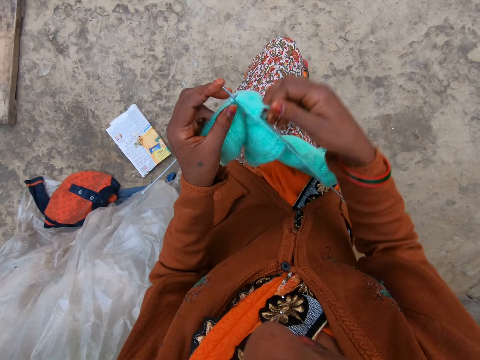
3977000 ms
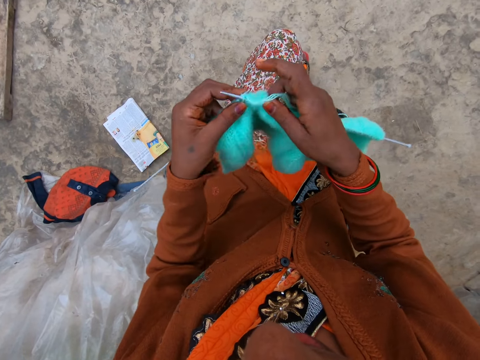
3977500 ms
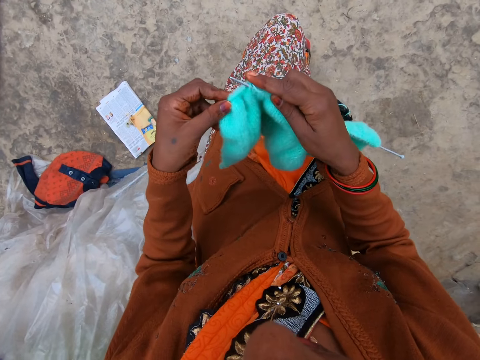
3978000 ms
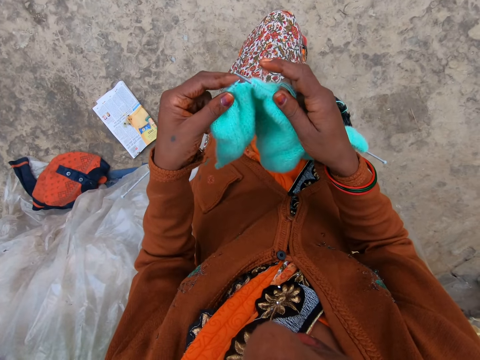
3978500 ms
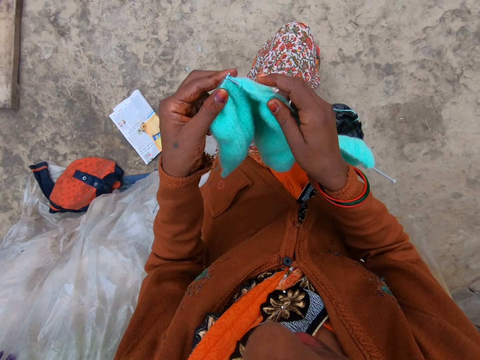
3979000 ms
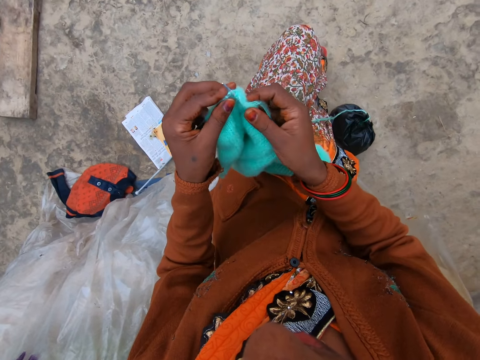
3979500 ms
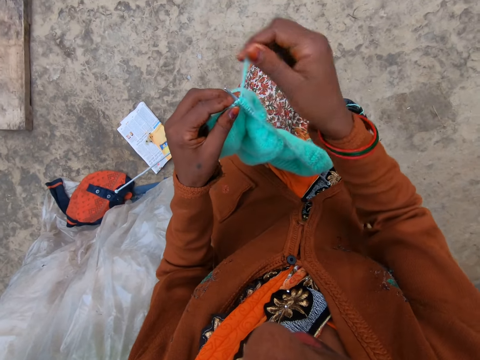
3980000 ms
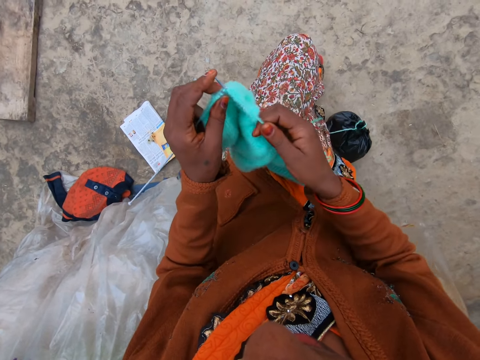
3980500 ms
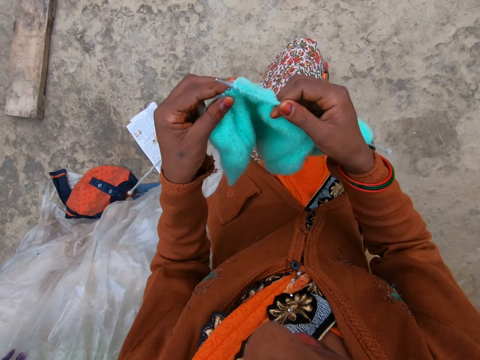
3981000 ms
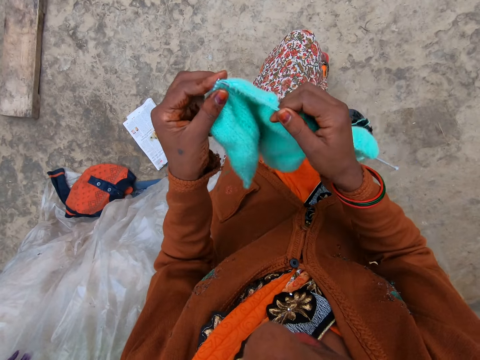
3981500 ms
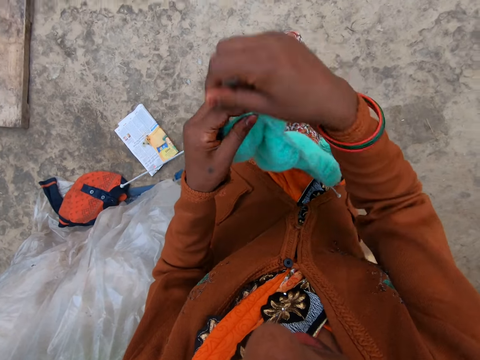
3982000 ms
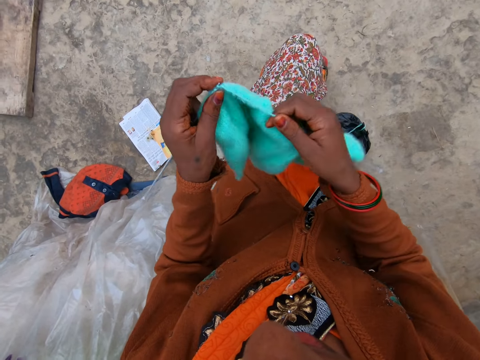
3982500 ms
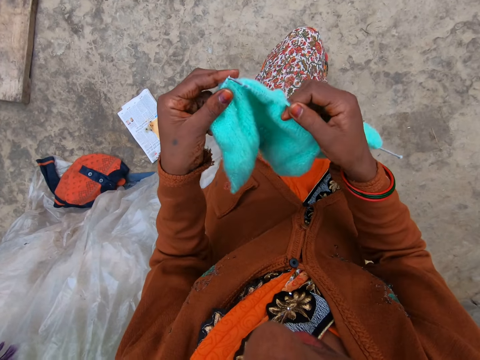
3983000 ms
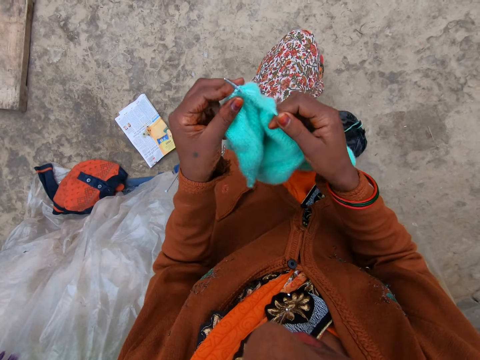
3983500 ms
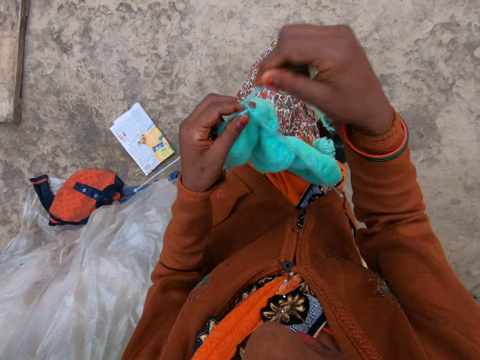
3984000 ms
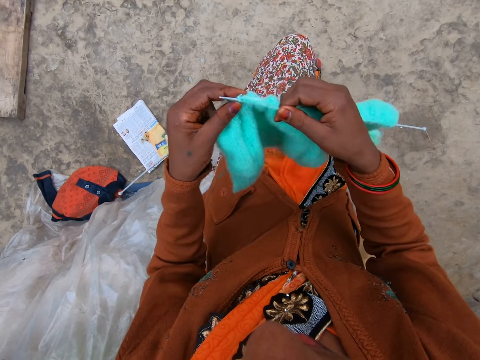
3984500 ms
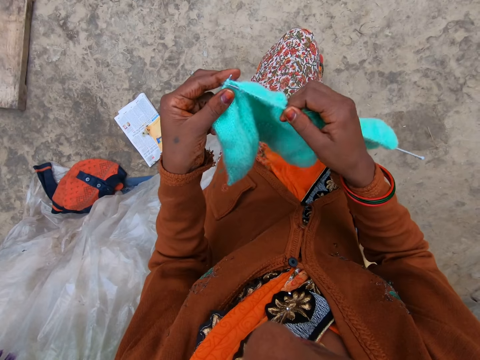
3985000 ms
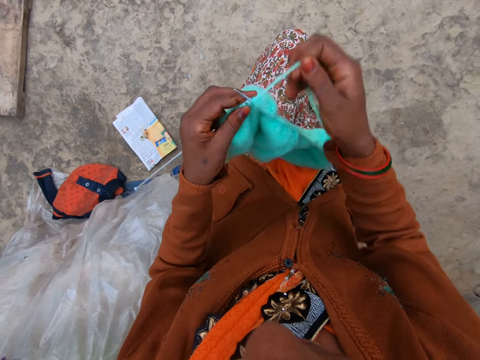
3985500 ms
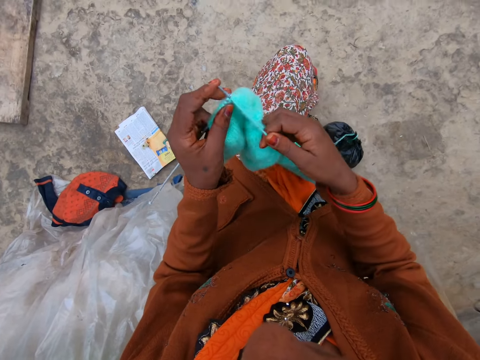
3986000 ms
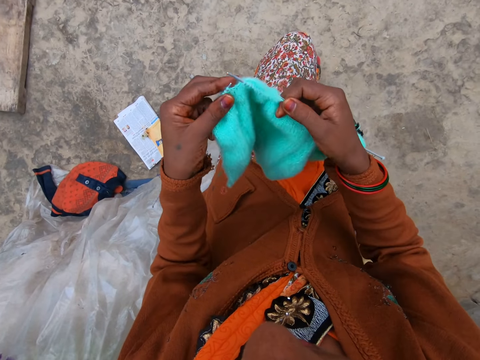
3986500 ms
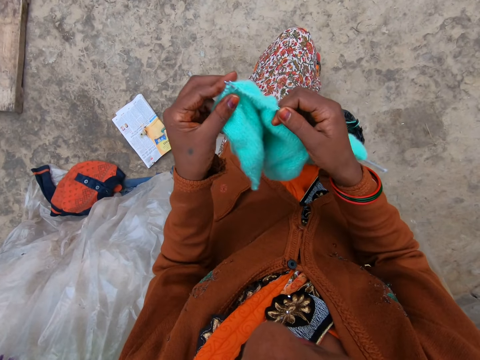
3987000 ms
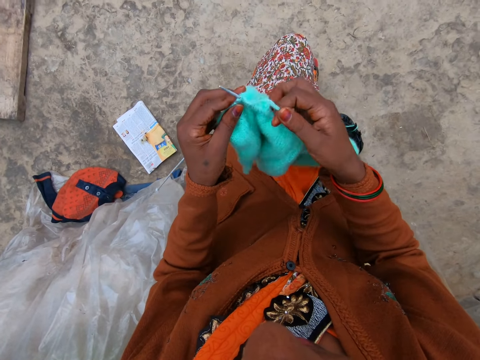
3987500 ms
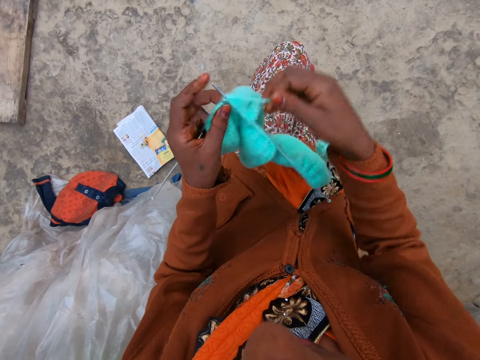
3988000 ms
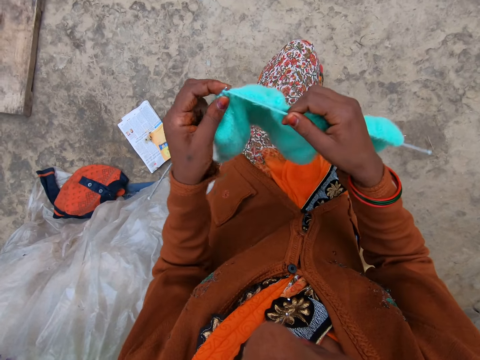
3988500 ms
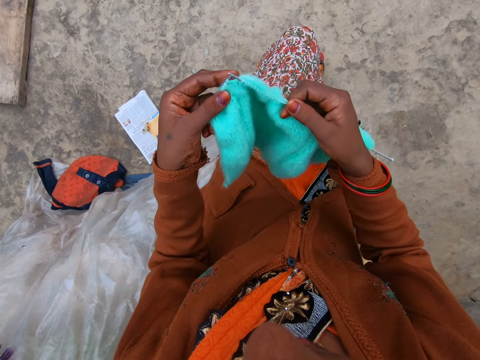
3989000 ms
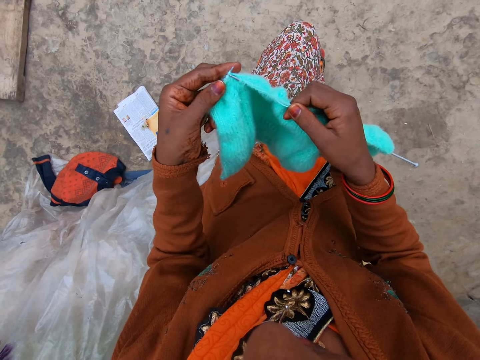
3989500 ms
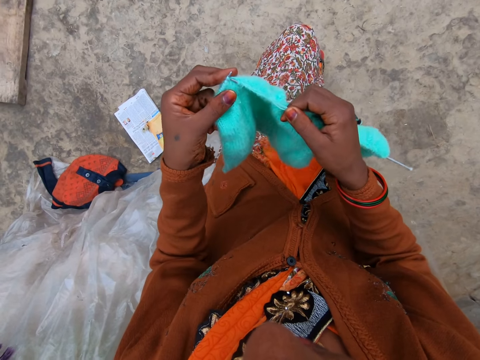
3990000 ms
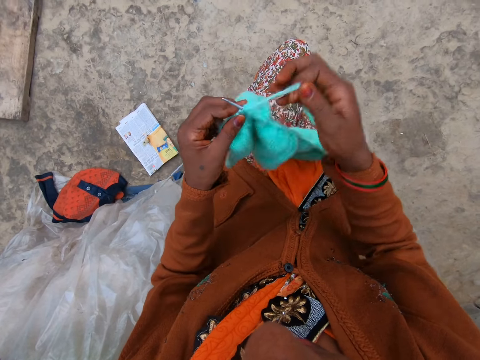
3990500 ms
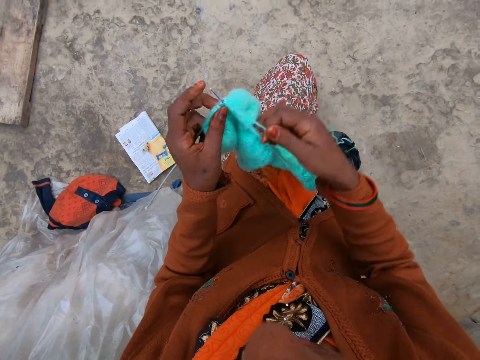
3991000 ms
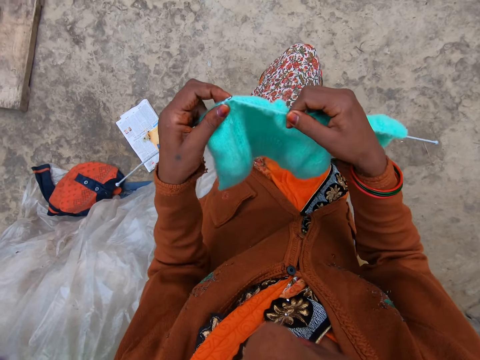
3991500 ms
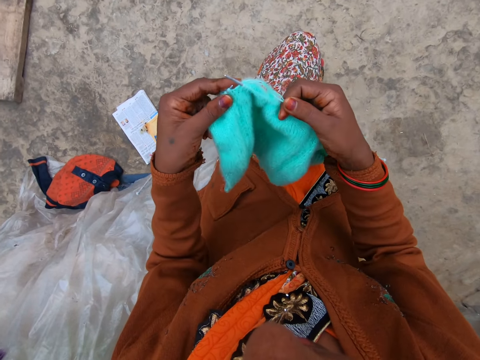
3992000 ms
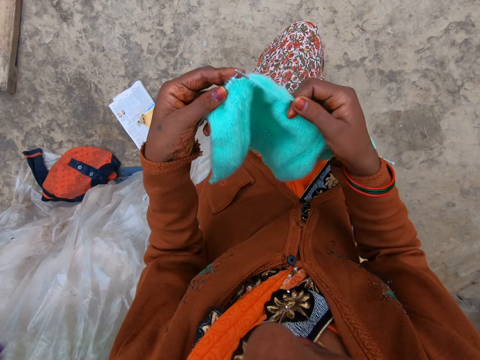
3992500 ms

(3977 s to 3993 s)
The camera wearer coils a knitting thread on a knitting needle. They knit a piece of fabric with the knitting needle. They coil the knitting thread on the knitting needle. They knit the piece of fabric with the knitting needle. They coil the knitting thread on the knitting needle. They knit the piece of fabric with the knitting needle. They coil the knitting thread on the knitting needle. They knit the piece of fabric with the knitting needle. They coil the knitting thread on the knitting needle. They knit the piece of fabric with the knitting needle. They coil the knitting thread on the knitting needle. They knit the piece of fabric with the knitting needle. They coil the knitting thread on the knitting needle. They knit the piece of fabric with the knitting needle.

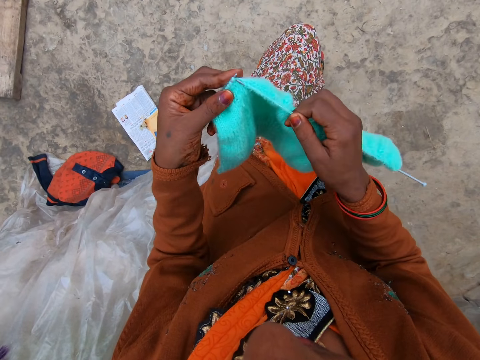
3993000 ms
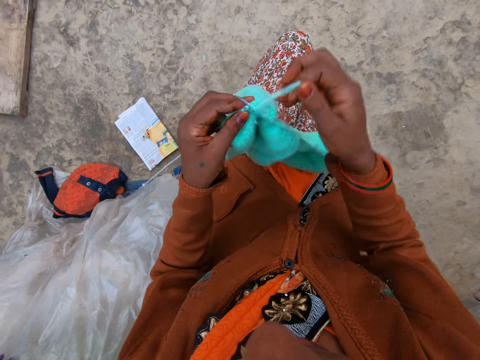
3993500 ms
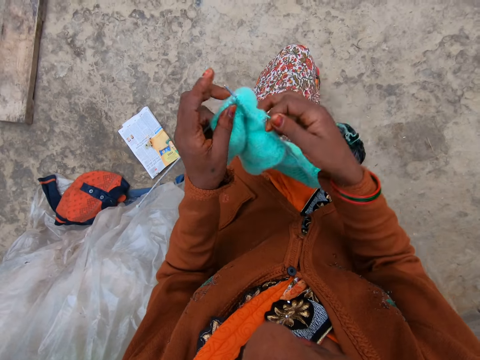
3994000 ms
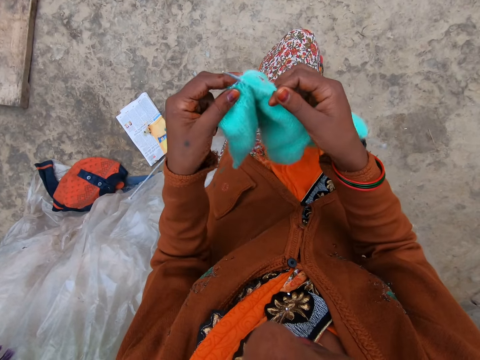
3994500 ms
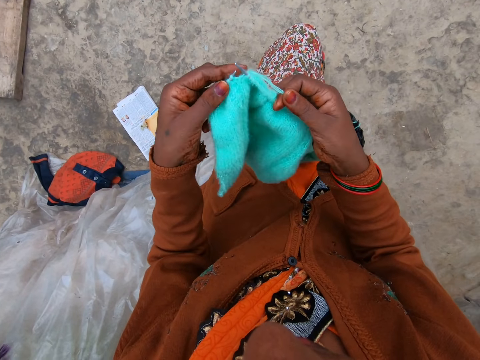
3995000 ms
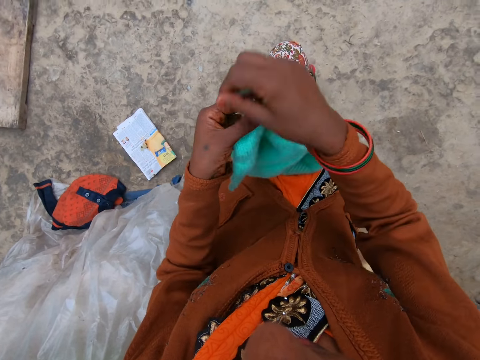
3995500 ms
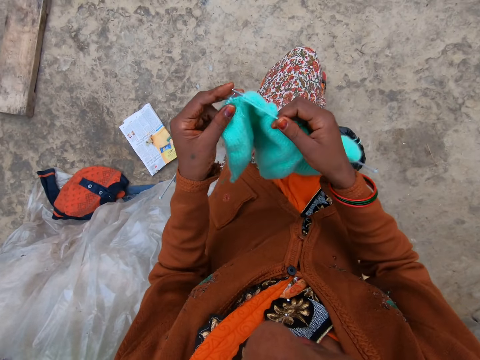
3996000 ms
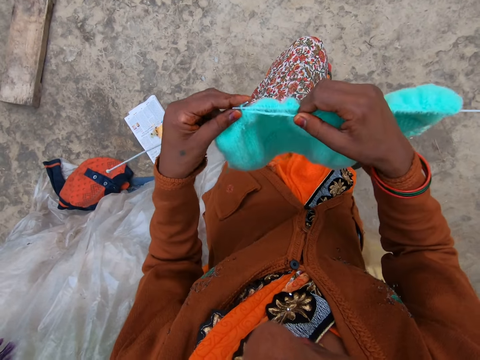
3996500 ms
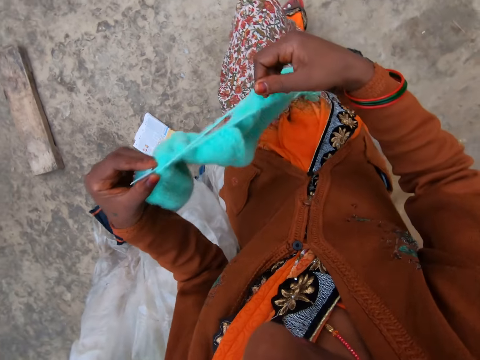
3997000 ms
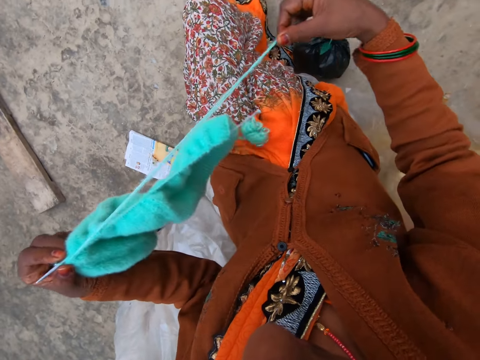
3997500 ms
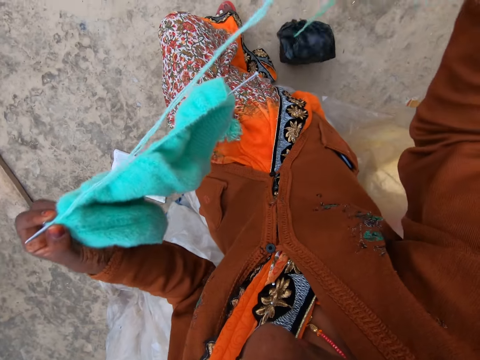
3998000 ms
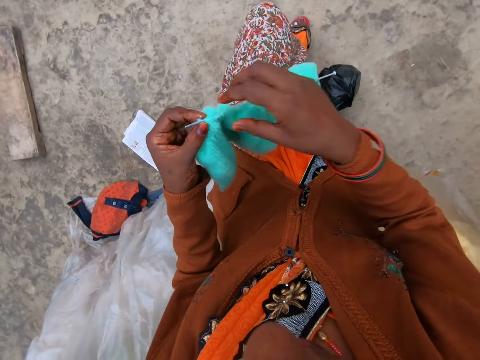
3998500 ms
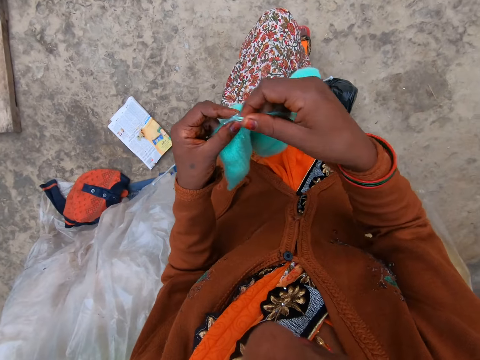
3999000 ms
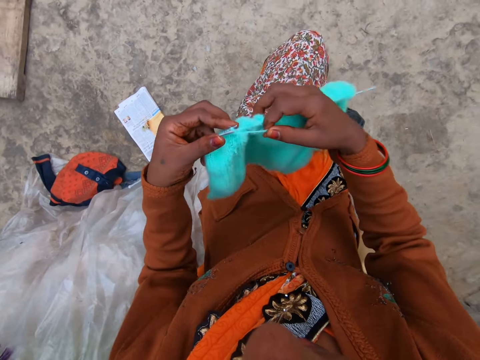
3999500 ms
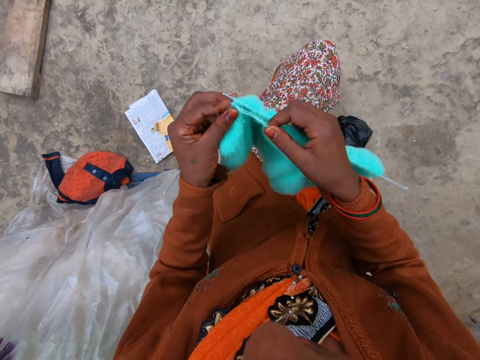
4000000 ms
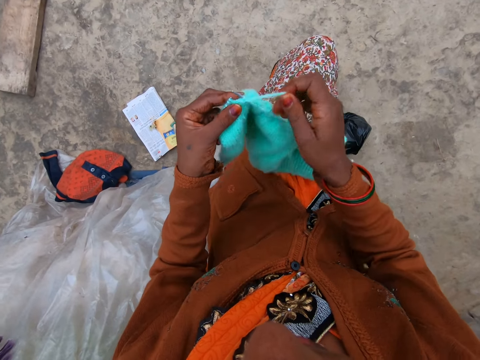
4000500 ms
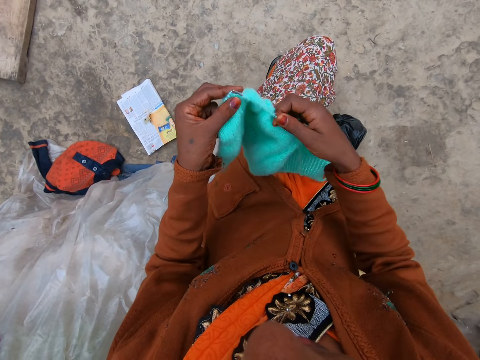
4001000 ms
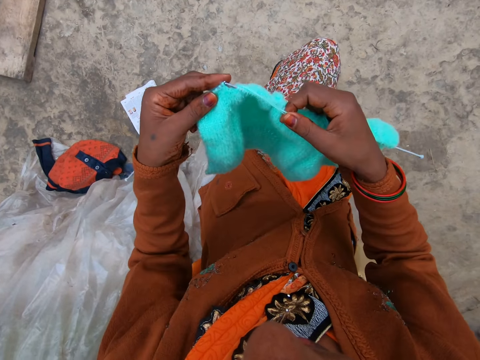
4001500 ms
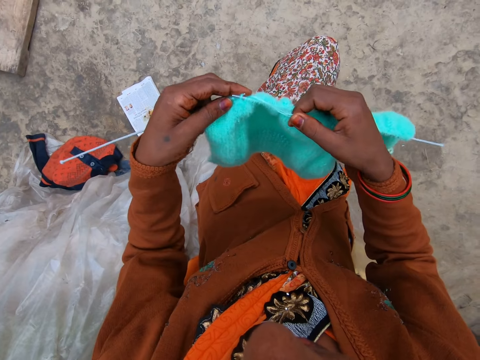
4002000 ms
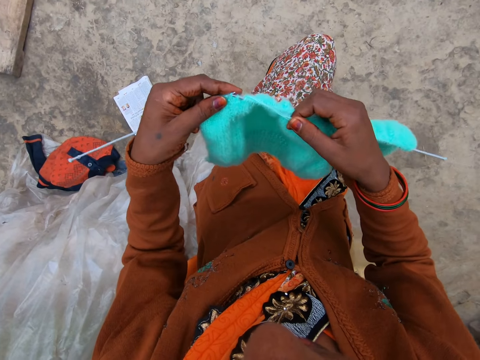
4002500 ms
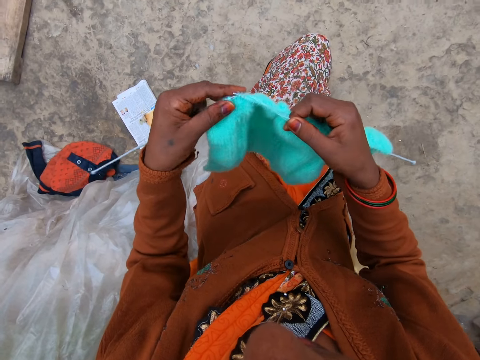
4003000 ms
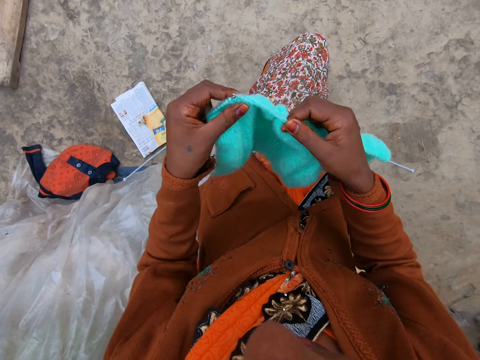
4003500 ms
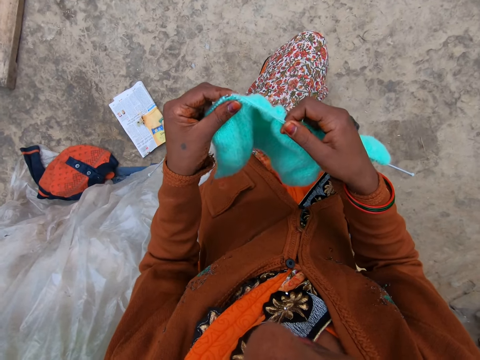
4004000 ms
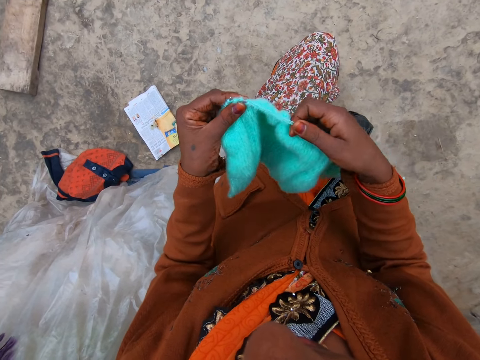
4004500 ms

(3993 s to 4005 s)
The camera wearer coils a knitting thread on a knitting needle. She knits a piece of fabric with the knitting needle. She coils the knitting thread on the knitting needle. She knits the piece of fabric with the knitting needle. She straightens the knitting thread with her hand. She pulls the thread. She coils the knitting thread on the knitting needle. She knits the piece of fabric with the knitting needle. She coils the knitting thread on the knitting needle. She knits the piece of fabric with the knitting needle.
